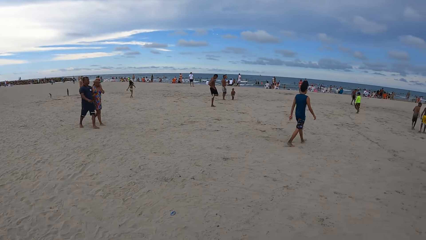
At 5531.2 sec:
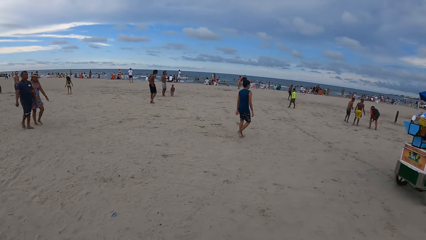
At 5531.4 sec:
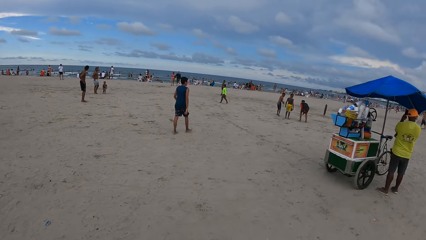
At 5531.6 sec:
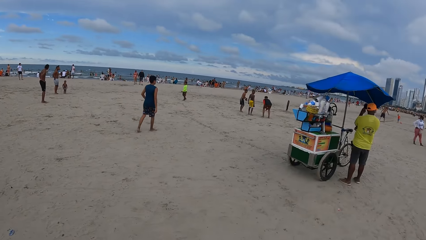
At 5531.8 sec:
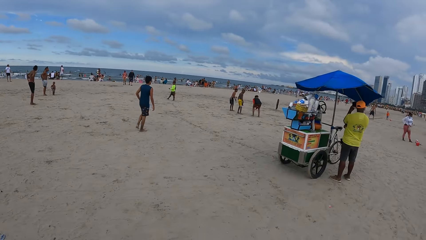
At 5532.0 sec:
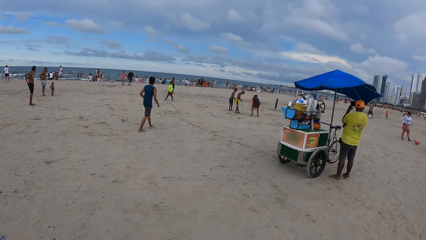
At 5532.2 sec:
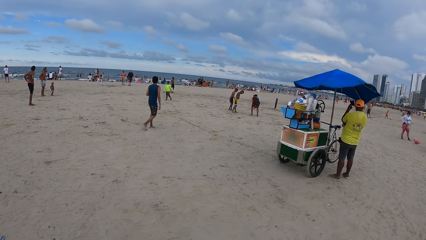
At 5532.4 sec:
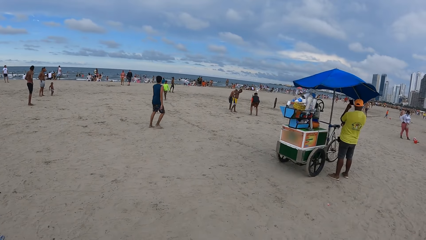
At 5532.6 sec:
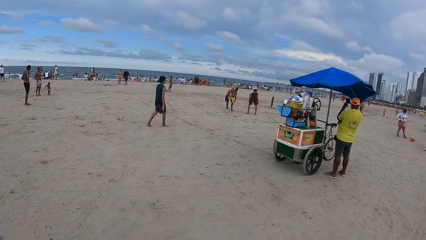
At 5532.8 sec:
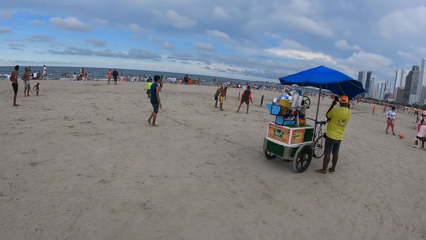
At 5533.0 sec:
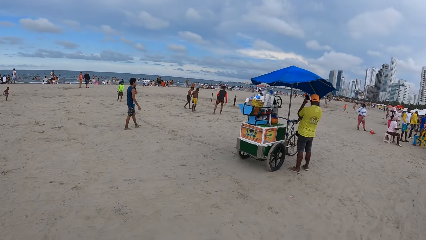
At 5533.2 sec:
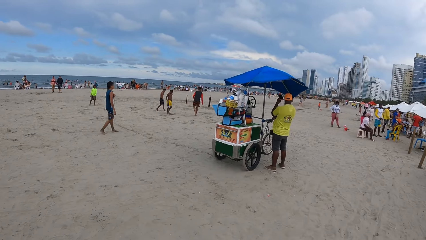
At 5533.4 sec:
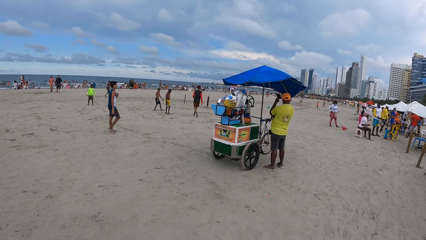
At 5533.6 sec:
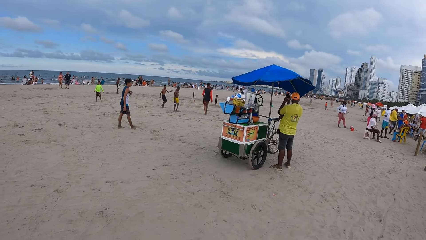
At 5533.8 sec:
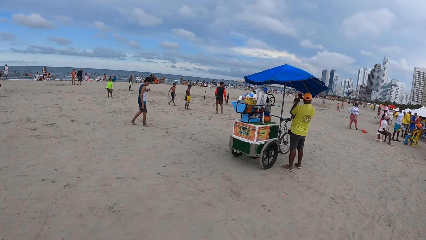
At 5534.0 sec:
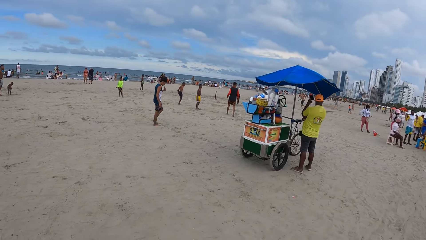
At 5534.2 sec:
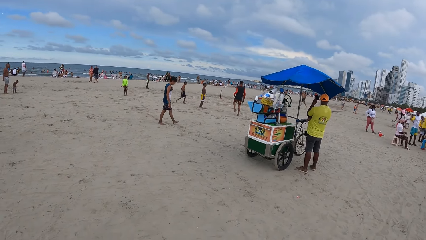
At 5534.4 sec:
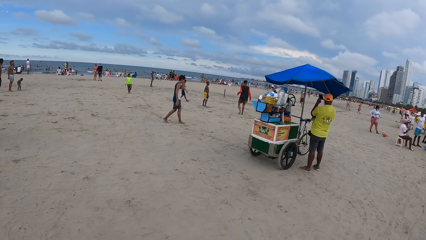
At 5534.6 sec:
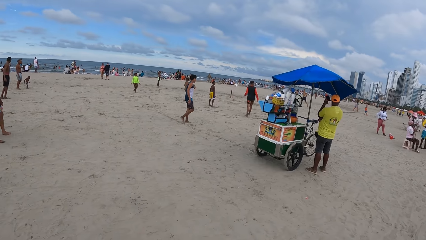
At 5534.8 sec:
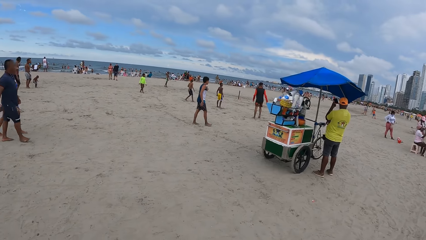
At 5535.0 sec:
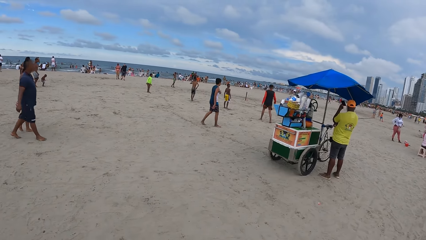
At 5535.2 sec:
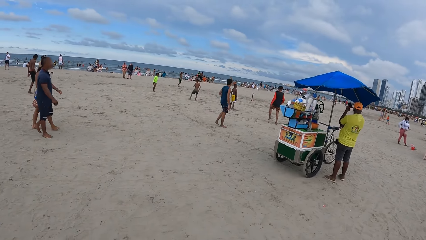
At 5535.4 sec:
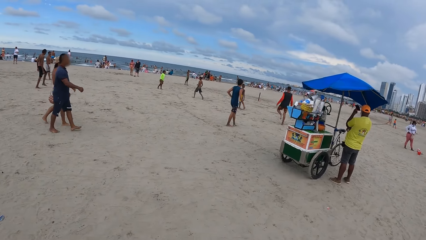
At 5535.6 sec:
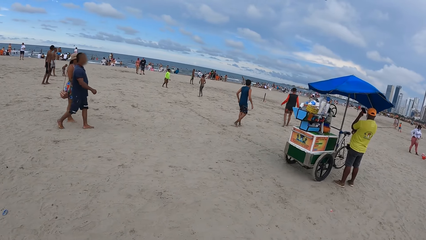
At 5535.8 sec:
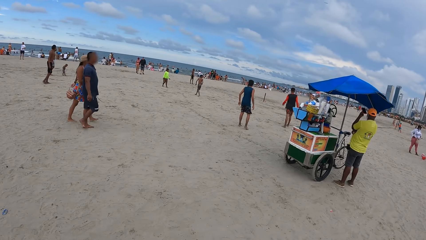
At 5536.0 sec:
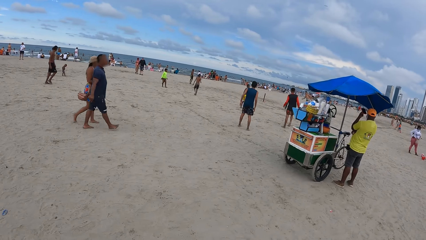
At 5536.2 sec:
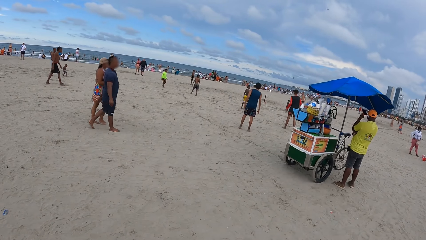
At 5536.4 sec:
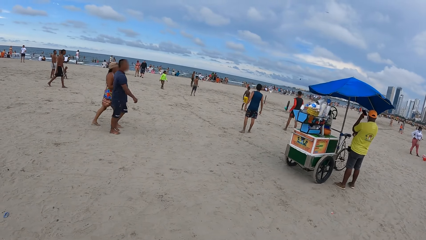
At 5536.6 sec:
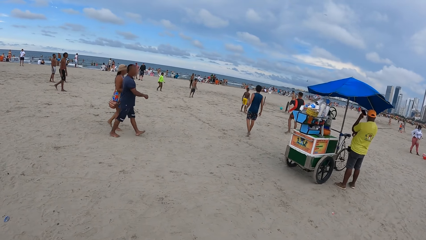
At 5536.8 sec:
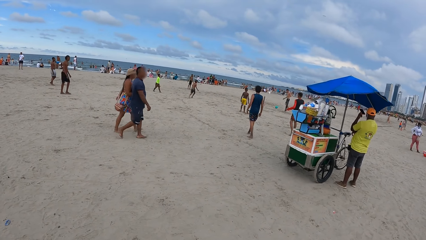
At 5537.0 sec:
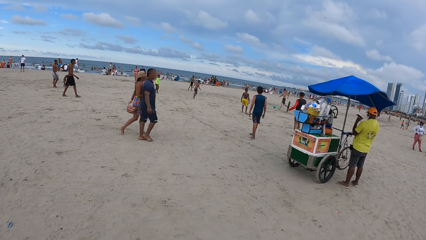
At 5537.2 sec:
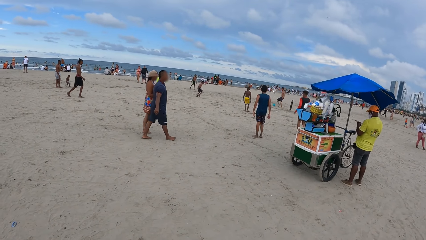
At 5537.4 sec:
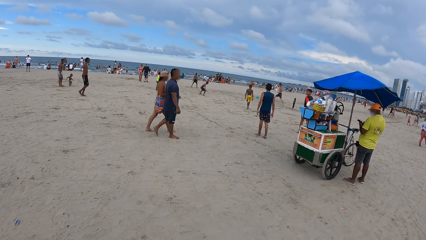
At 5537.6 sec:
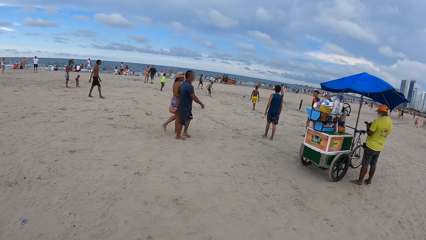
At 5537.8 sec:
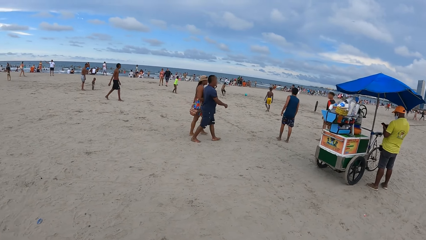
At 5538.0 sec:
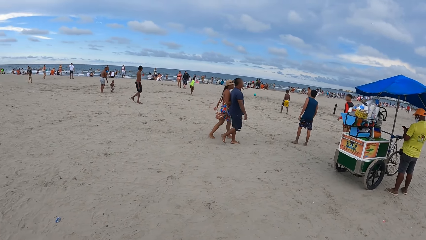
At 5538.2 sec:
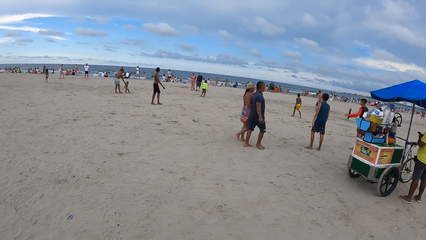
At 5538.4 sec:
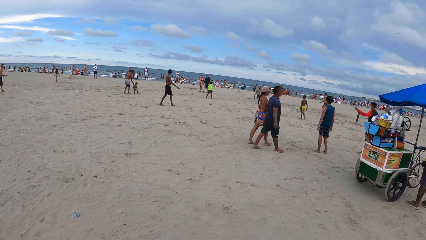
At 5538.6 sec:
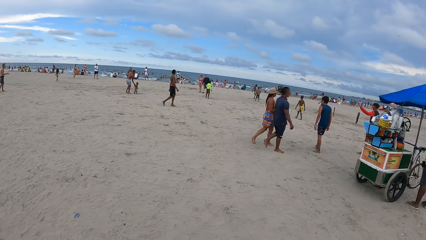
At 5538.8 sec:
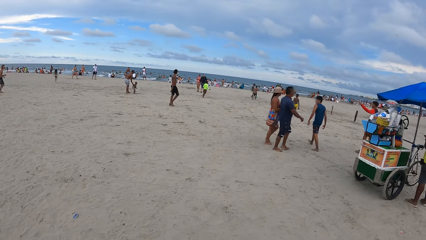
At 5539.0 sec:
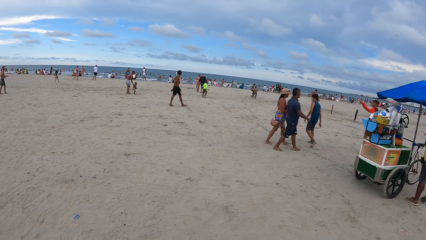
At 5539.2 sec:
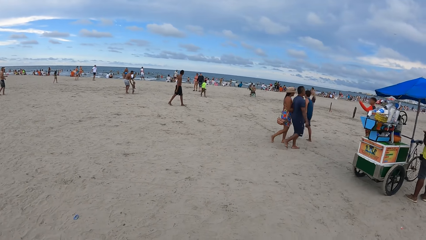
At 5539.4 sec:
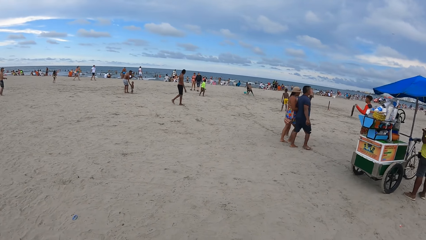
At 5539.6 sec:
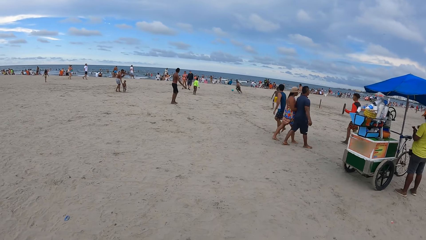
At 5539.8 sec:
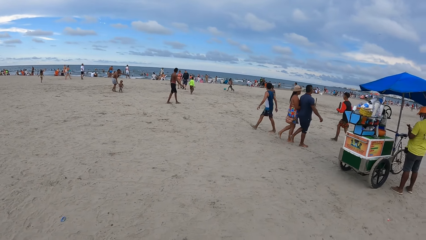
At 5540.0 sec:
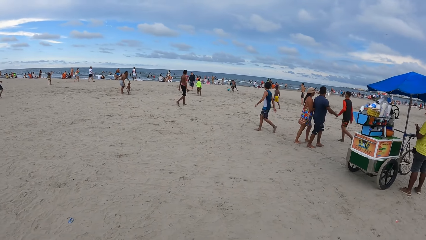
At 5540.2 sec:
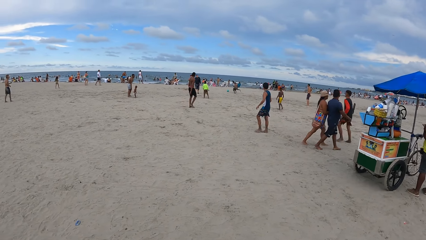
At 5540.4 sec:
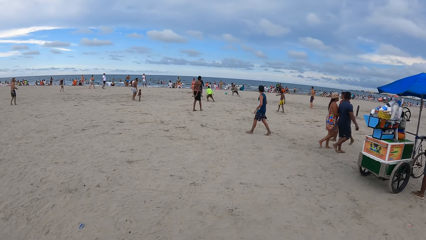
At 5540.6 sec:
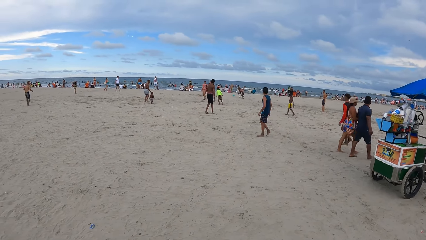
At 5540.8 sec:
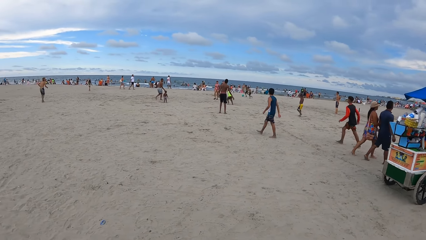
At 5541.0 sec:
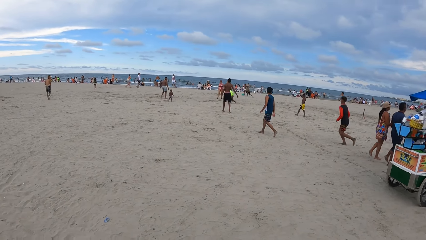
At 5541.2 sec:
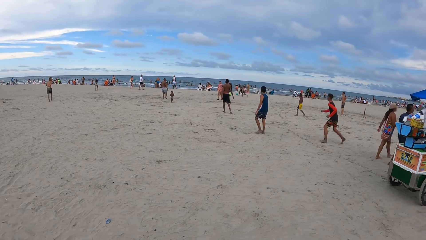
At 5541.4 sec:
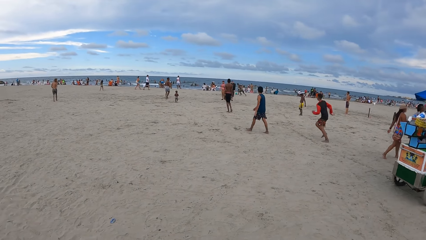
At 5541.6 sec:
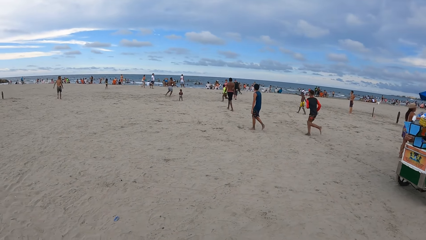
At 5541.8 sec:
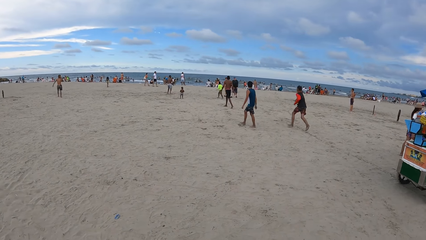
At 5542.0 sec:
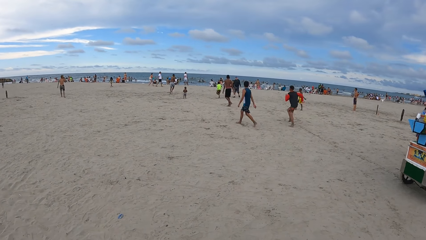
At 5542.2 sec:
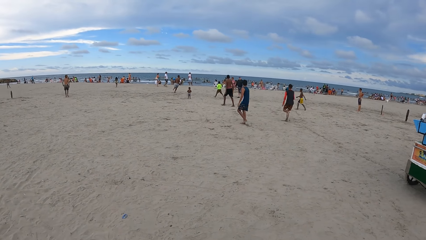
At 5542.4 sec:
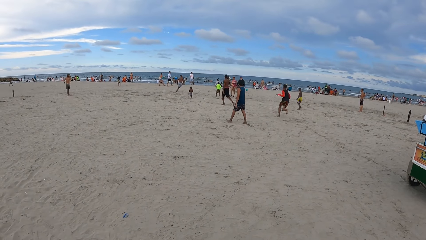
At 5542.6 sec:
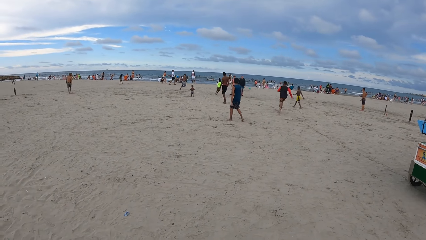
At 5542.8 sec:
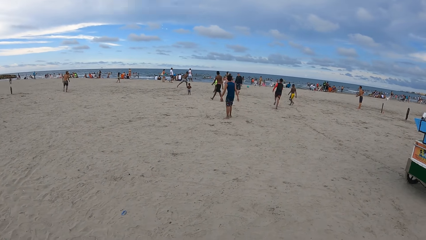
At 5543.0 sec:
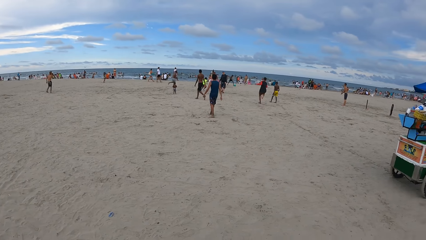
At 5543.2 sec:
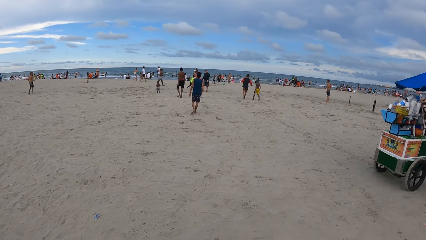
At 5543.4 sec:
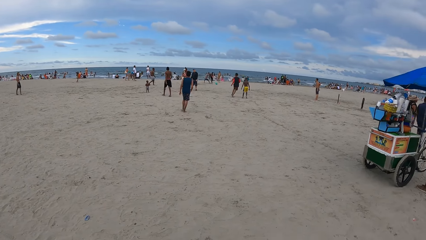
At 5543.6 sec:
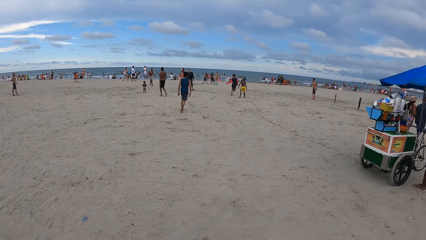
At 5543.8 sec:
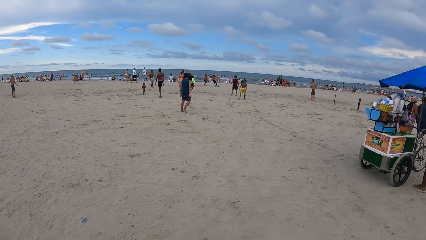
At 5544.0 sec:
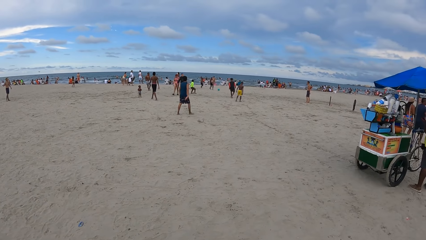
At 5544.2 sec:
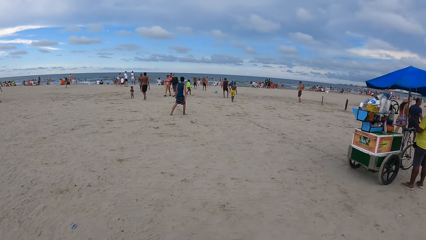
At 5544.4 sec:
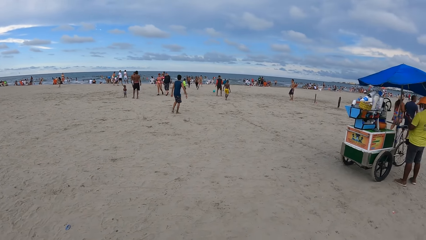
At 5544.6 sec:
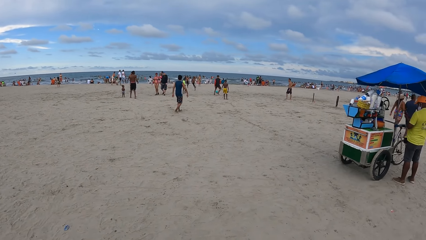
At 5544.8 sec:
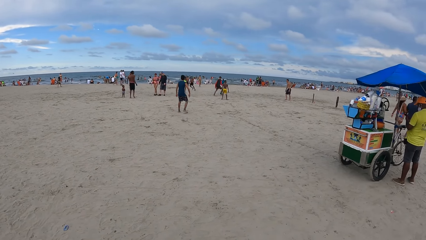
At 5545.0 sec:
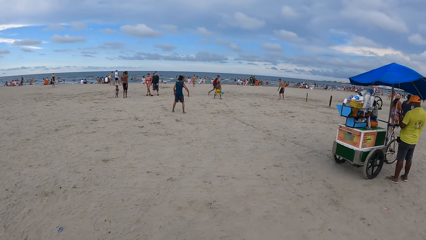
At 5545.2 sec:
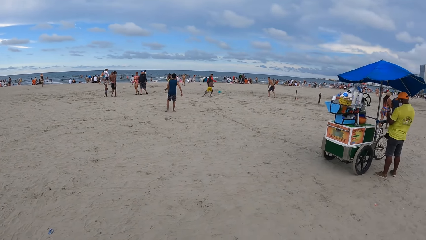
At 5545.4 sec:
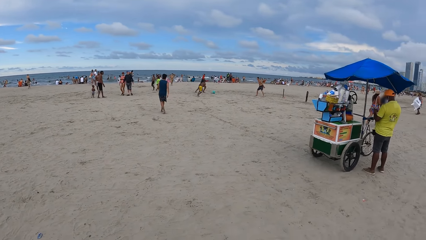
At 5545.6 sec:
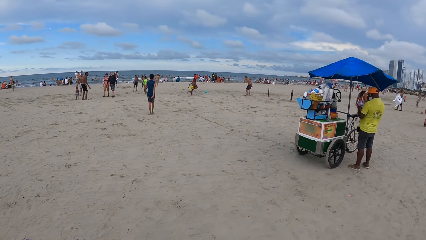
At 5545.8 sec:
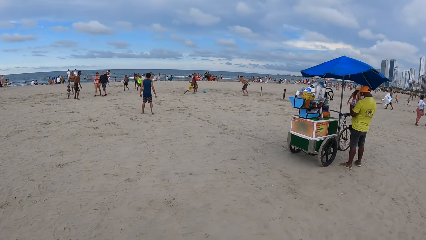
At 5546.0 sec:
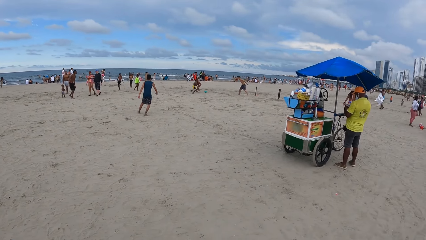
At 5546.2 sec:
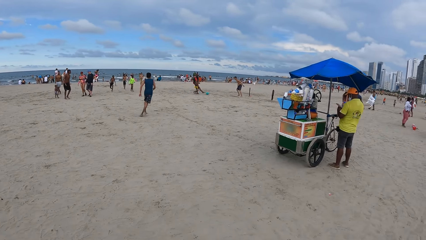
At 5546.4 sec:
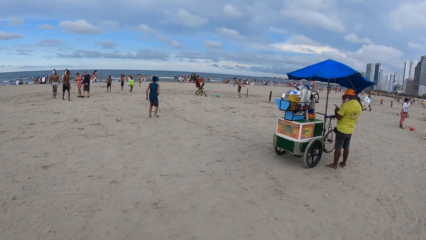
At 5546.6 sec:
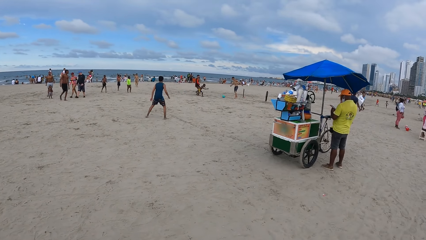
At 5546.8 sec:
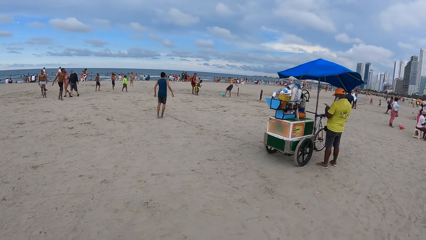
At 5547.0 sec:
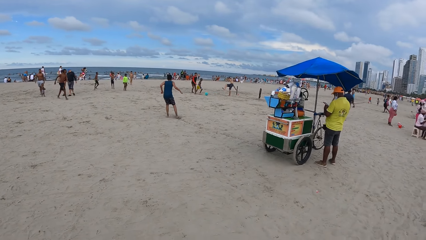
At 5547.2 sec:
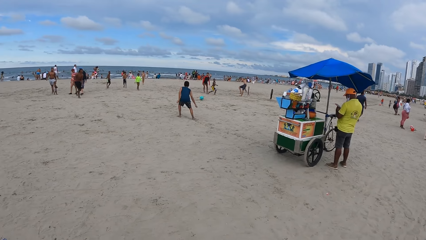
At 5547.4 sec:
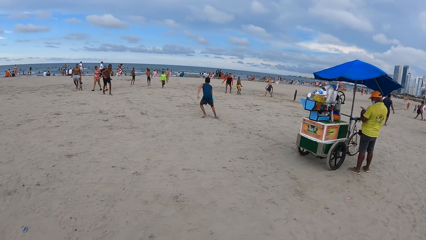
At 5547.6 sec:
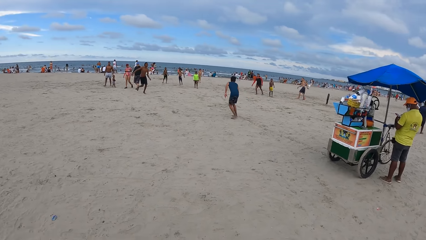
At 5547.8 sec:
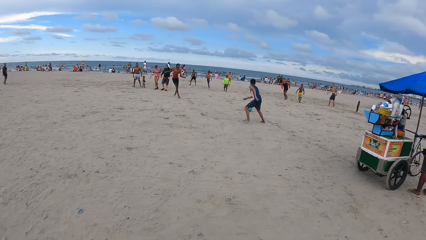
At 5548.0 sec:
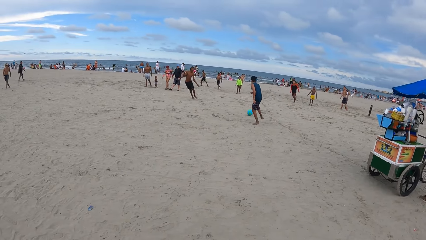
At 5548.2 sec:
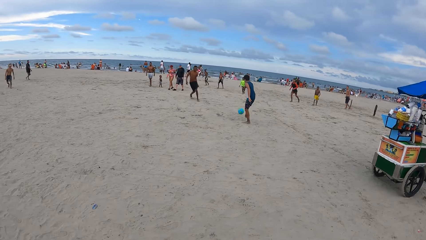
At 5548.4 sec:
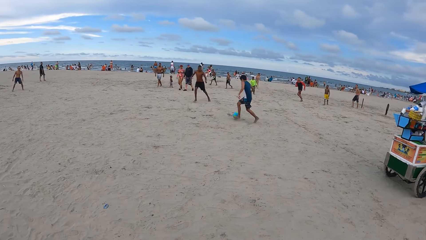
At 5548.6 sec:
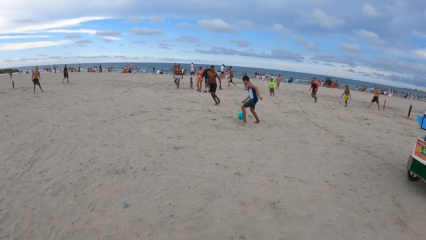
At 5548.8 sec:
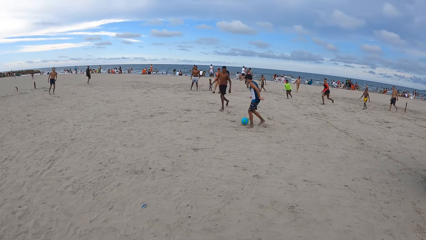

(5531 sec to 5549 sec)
The camera wearer looks around repeatedly.
